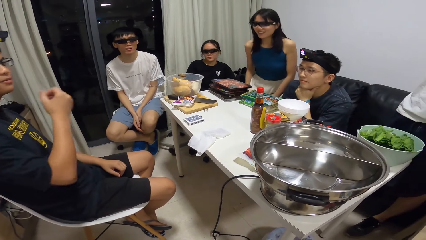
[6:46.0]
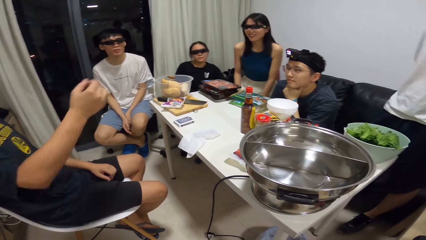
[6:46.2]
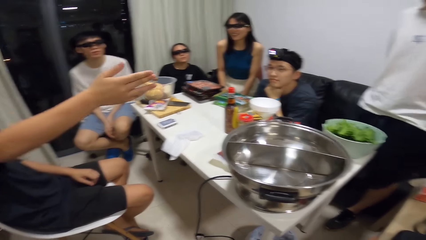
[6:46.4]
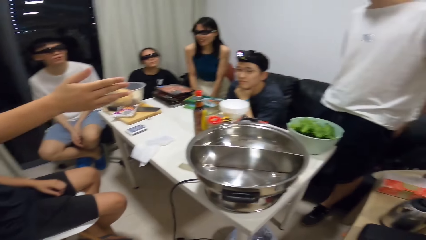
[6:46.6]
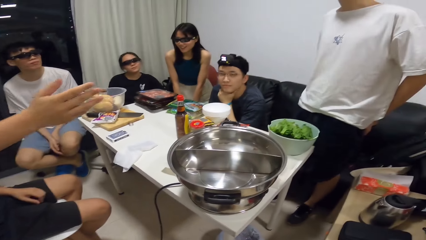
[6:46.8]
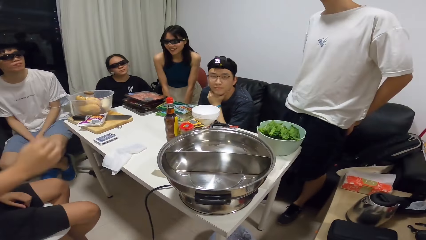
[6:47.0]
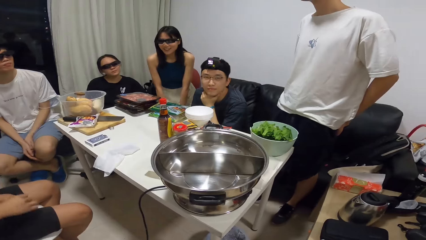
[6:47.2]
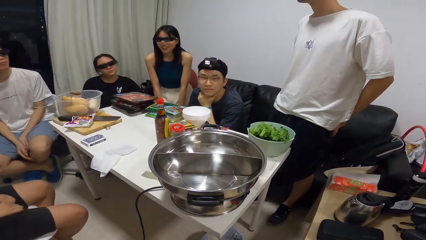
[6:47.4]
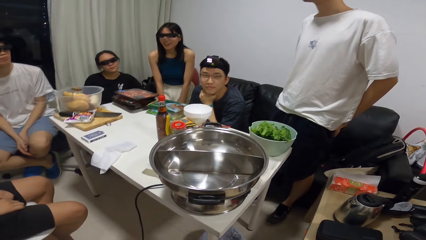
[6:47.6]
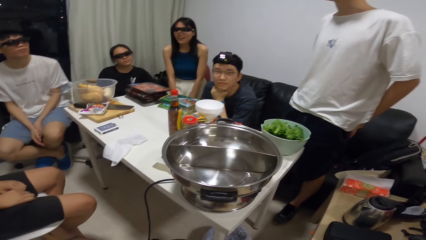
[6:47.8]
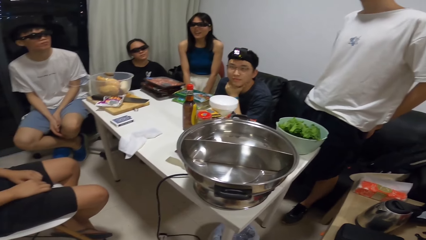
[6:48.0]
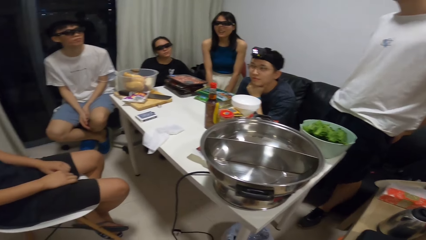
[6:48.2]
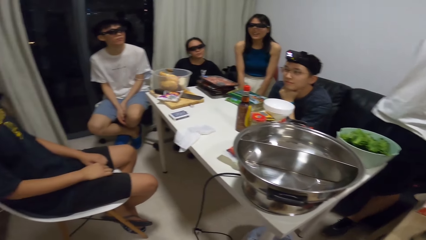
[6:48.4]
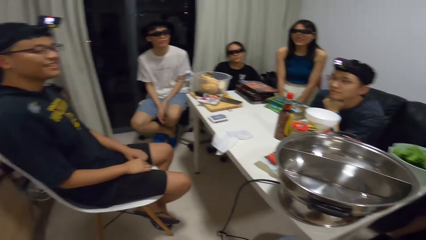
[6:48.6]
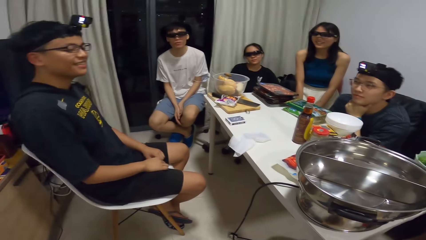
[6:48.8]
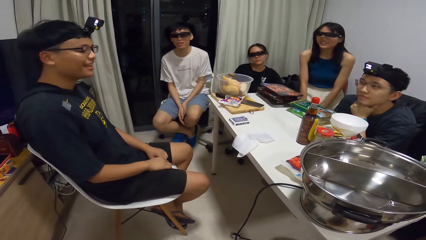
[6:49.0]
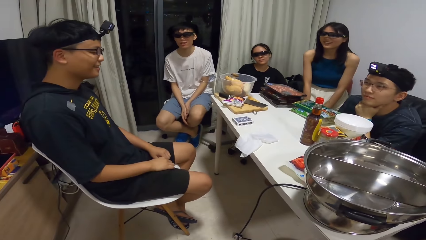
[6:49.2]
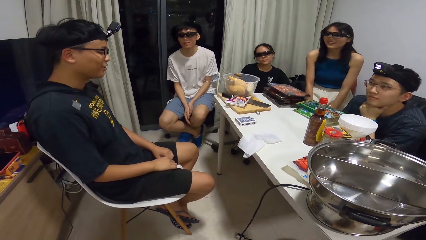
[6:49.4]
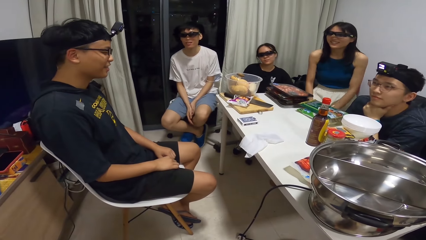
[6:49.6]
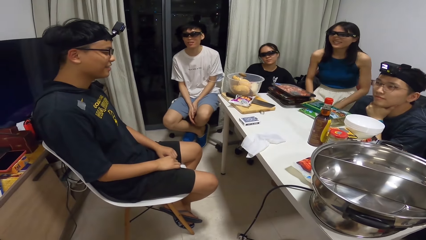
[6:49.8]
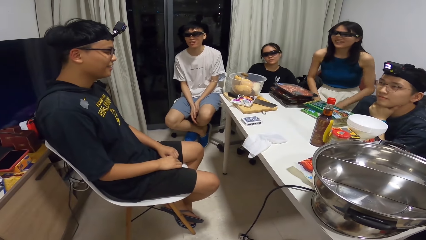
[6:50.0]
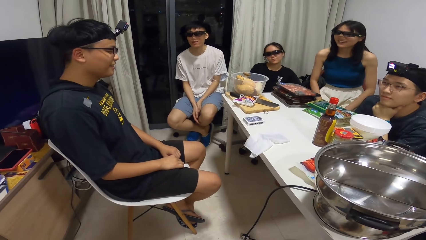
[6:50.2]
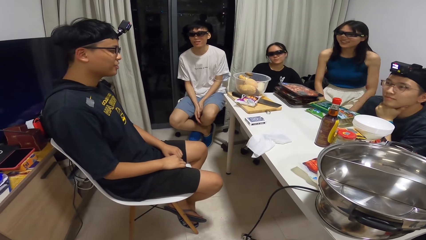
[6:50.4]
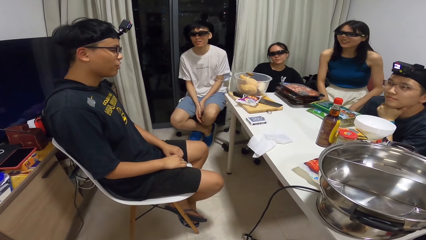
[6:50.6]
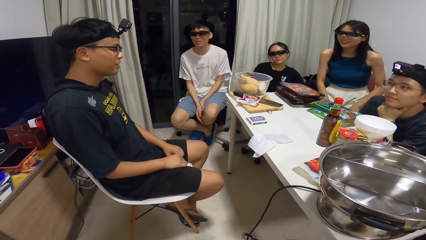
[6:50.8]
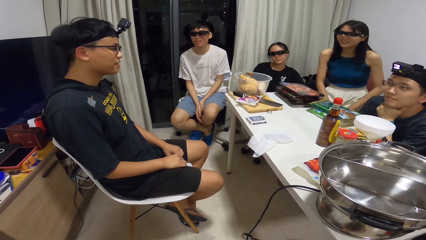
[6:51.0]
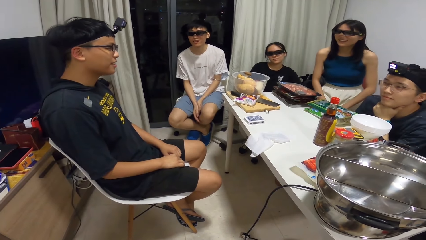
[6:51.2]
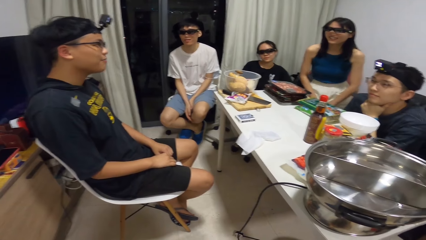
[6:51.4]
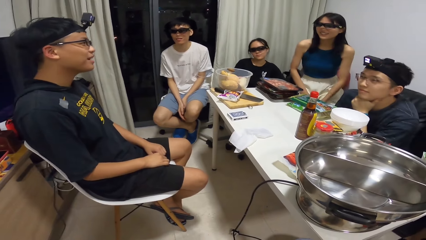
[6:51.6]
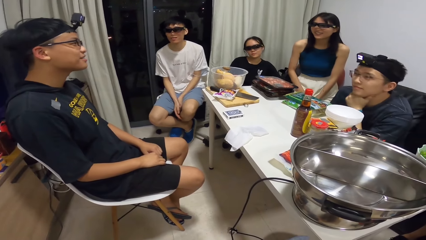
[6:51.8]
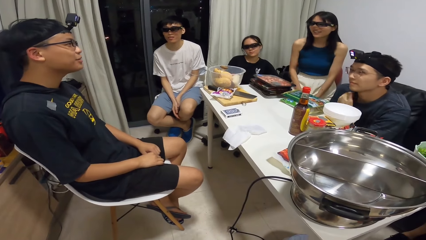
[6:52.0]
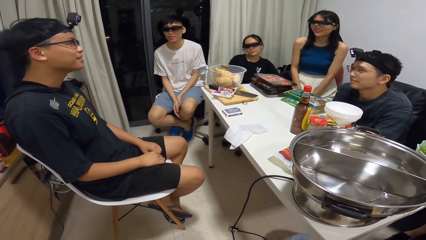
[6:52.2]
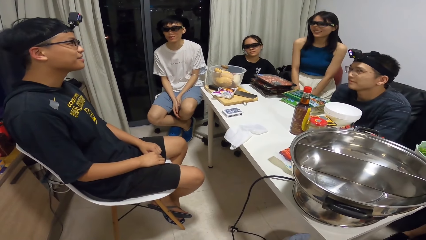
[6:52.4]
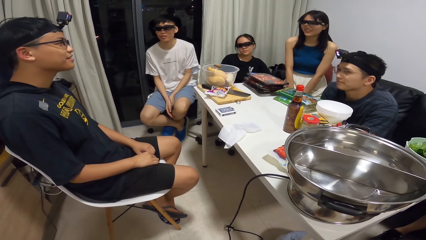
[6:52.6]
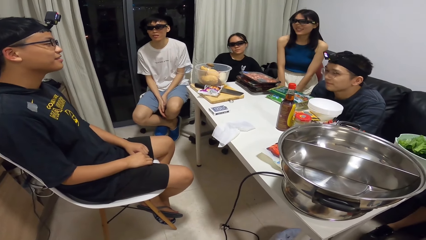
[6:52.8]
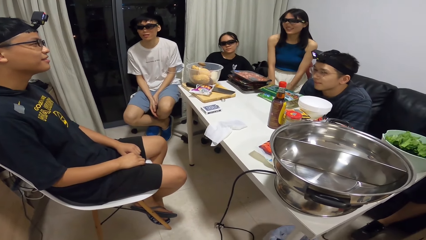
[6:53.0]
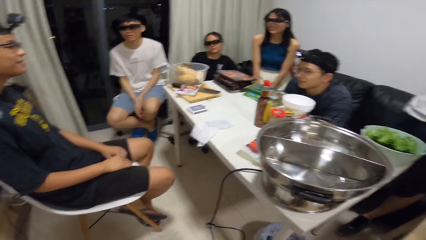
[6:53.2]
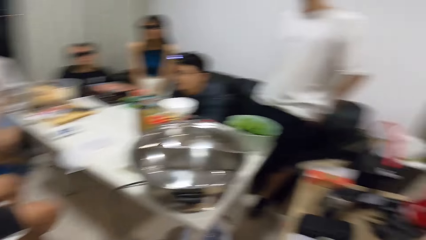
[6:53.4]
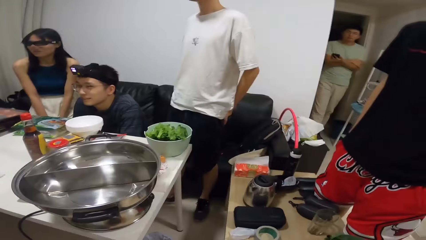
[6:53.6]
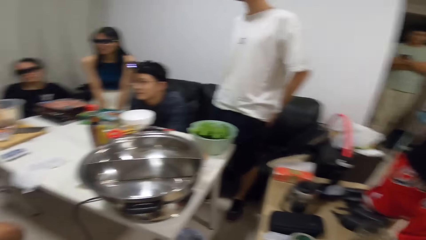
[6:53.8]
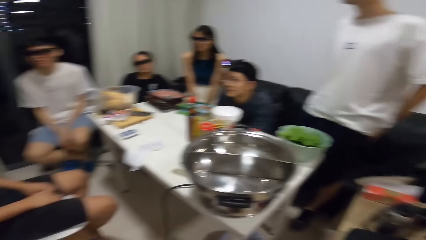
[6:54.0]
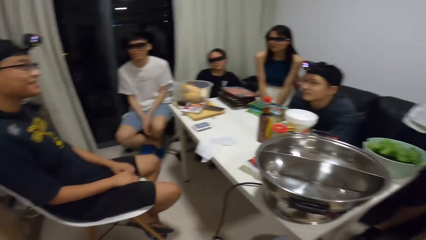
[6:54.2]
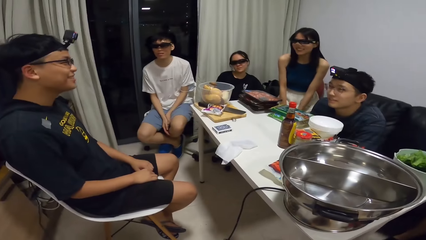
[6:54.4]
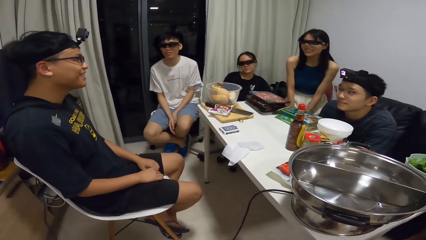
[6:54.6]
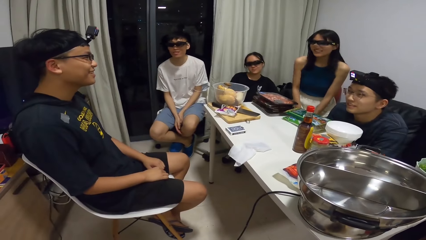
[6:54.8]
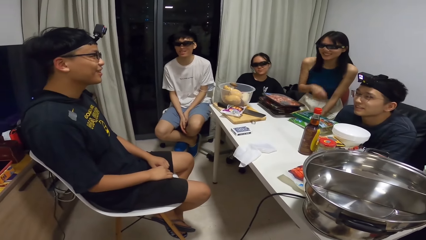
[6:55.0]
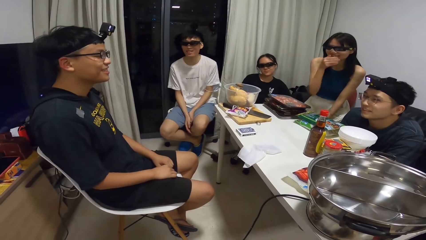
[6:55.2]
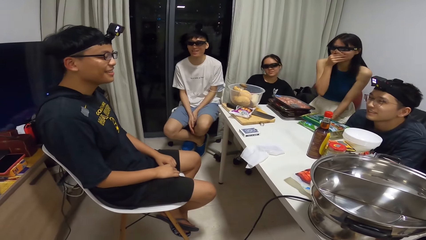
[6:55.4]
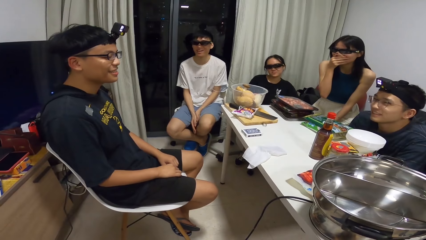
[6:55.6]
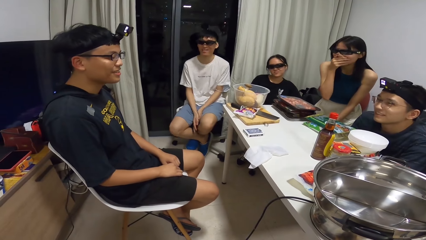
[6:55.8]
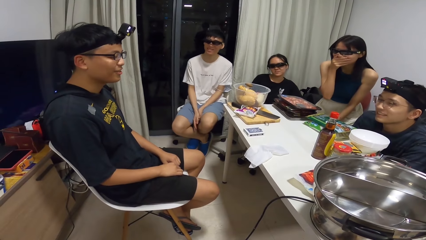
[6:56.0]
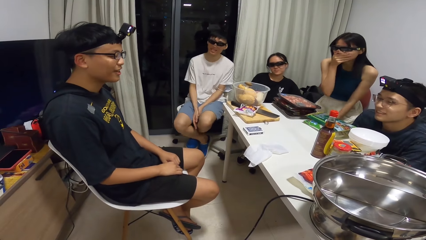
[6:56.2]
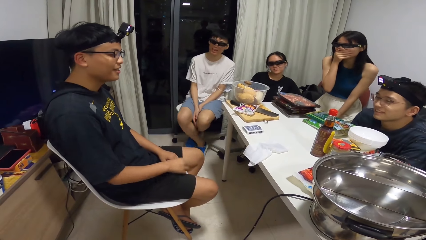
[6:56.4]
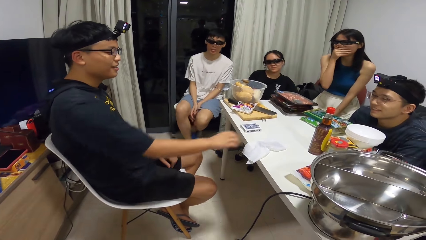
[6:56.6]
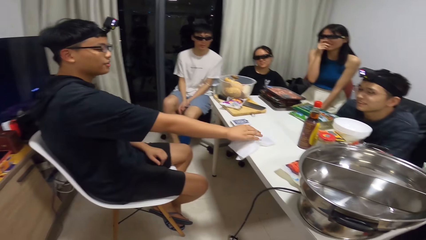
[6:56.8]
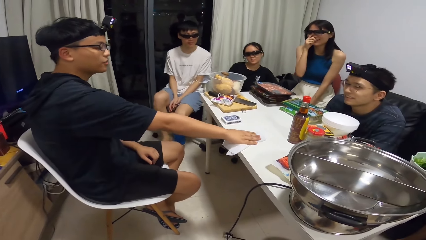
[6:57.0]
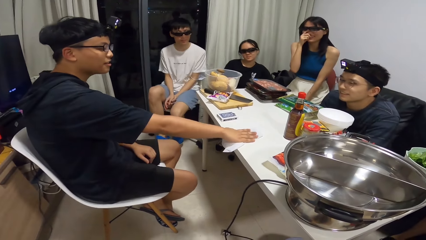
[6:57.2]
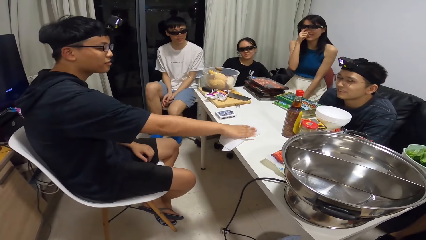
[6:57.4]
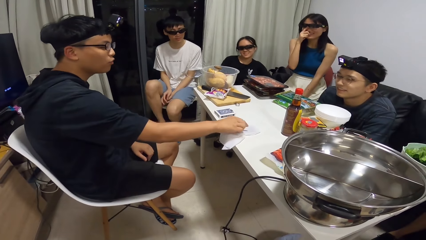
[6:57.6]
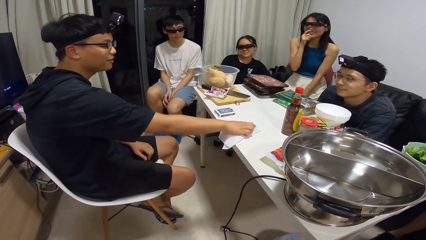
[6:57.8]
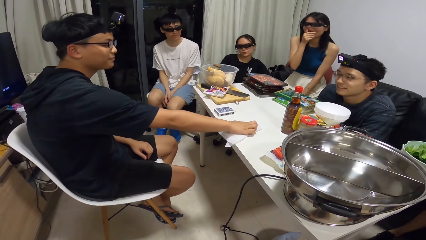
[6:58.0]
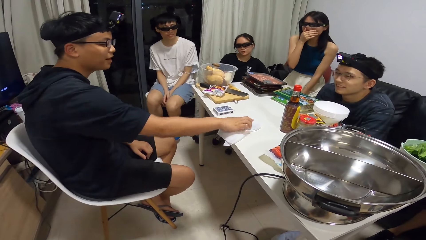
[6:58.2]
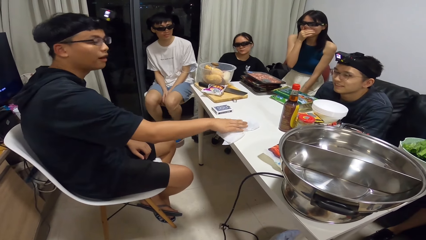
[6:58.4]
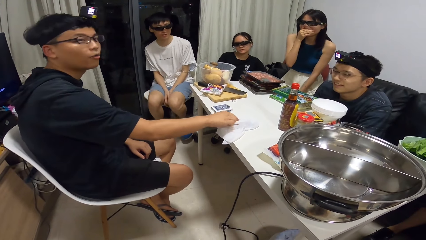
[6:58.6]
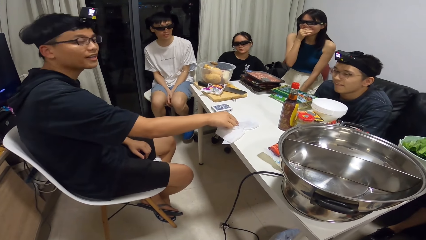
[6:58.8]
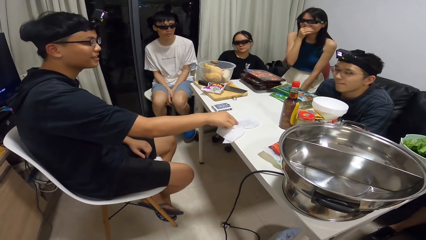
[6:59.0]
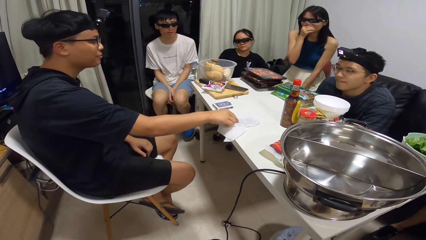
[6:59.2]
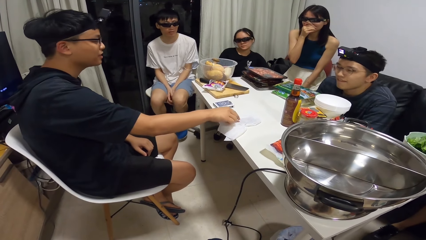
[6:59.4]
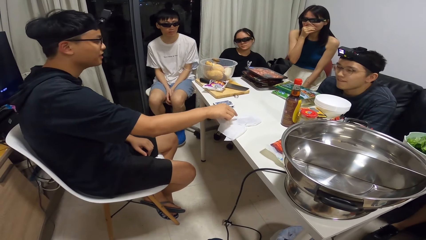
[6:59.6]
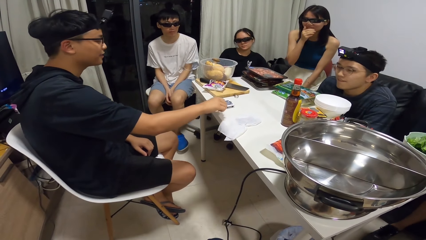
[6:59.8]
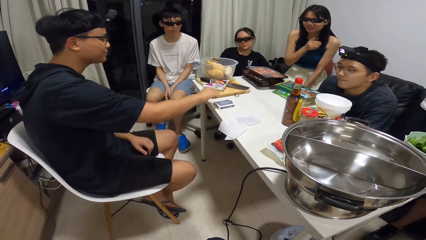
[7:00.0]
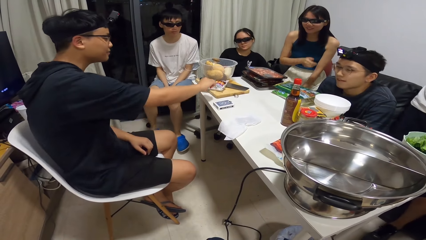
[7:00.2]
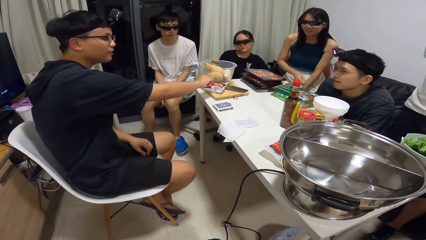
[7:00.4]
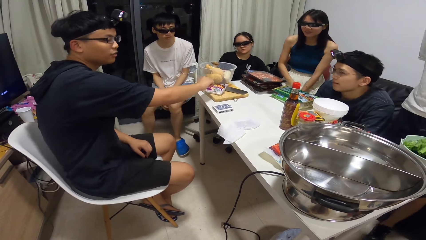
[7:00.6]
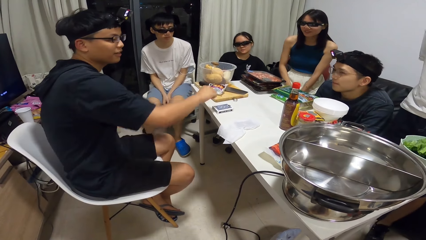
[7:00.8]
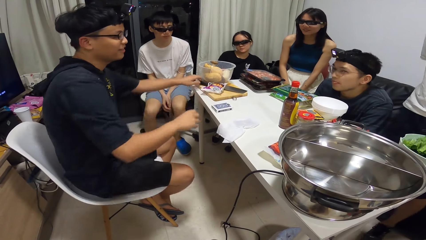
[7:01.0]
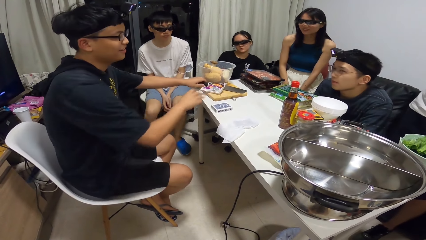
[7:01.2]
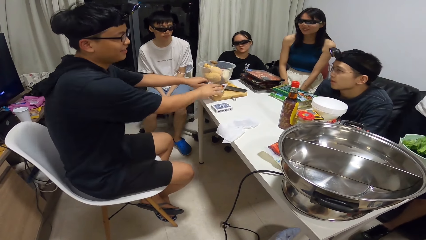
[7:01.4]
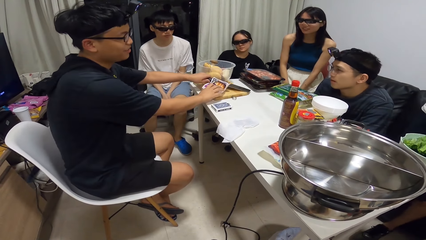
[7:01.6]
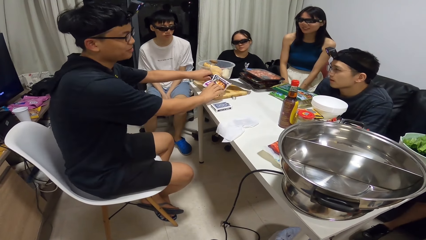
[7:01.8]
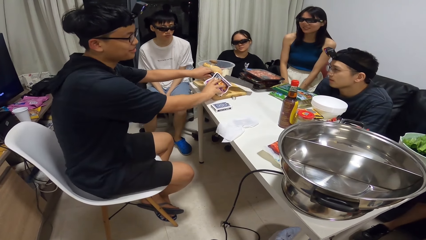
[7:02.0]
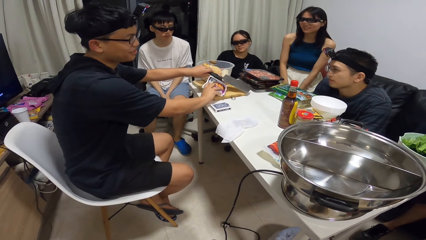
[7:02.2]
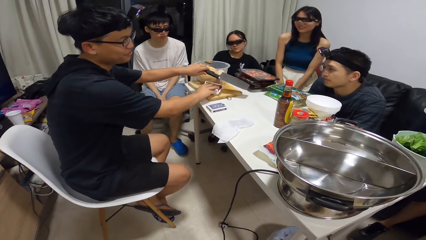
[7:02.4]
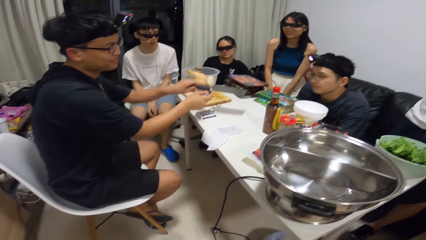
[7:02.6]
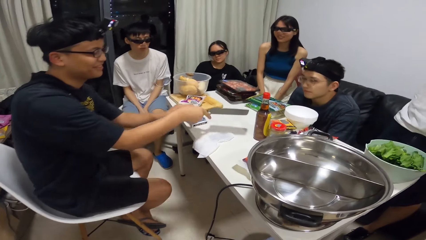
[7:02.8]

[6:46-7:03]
A man touches a tissue paper or card on the table with his right hand. The man picks up a chopping knife on a chopping board on the table with his left hand.
